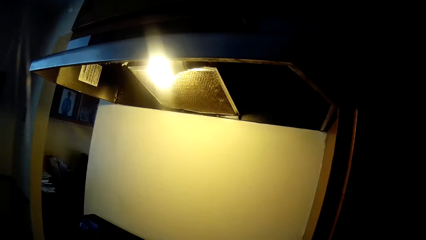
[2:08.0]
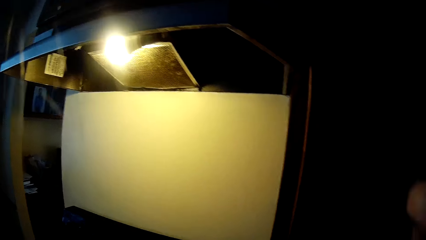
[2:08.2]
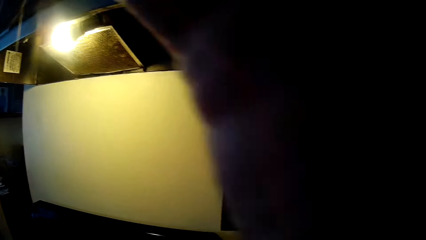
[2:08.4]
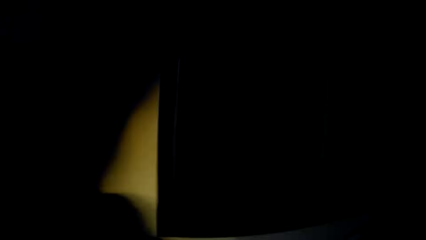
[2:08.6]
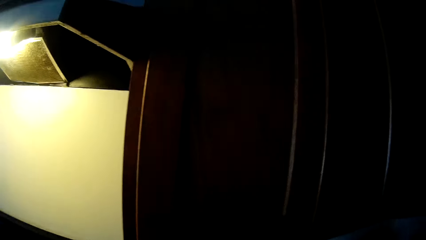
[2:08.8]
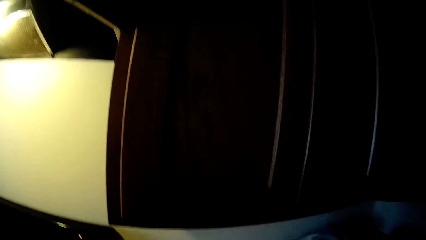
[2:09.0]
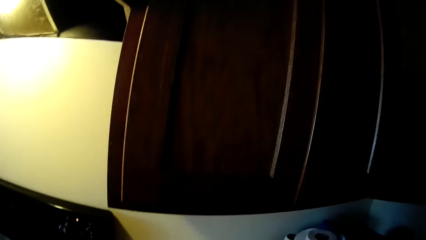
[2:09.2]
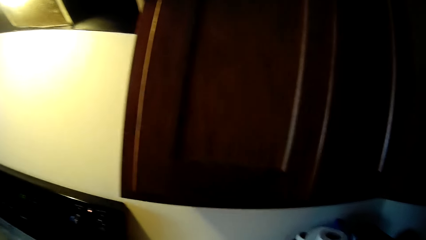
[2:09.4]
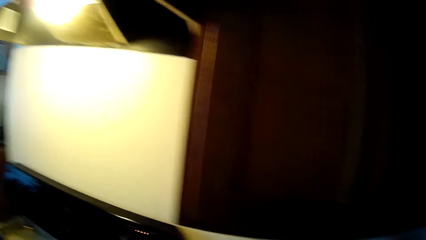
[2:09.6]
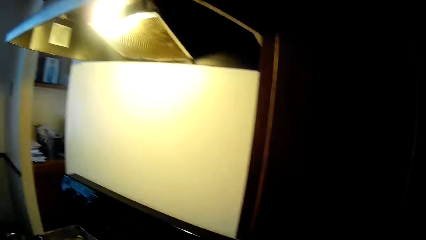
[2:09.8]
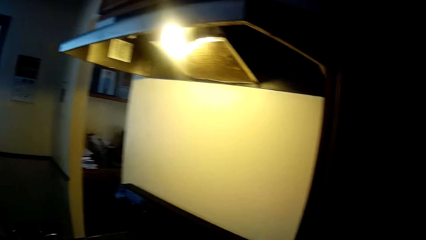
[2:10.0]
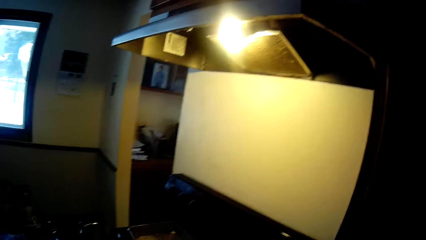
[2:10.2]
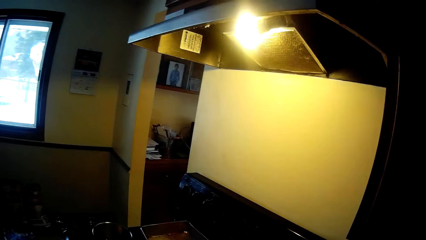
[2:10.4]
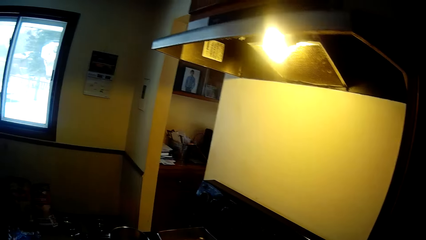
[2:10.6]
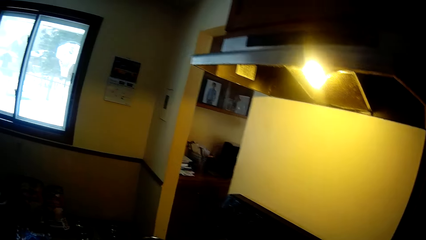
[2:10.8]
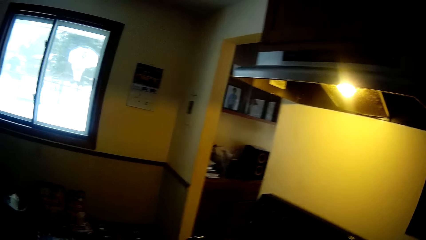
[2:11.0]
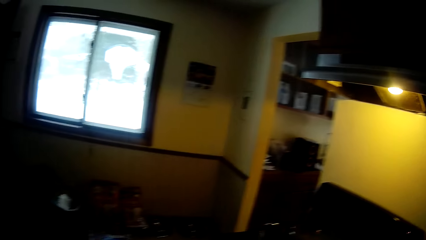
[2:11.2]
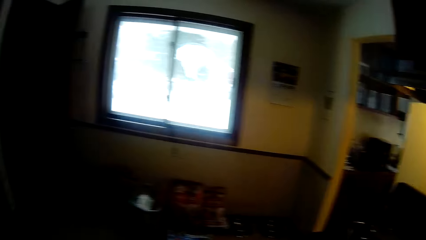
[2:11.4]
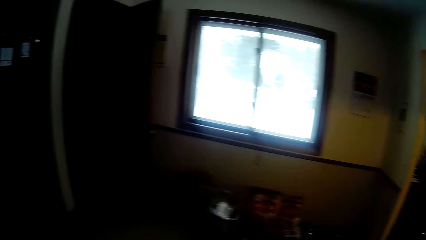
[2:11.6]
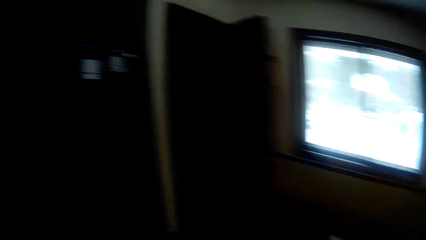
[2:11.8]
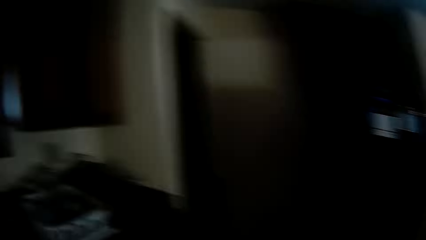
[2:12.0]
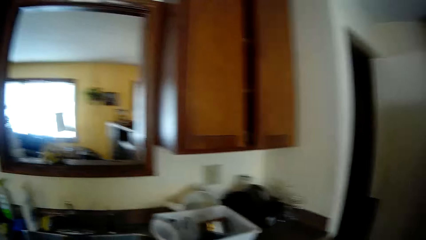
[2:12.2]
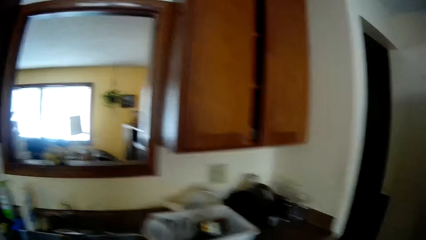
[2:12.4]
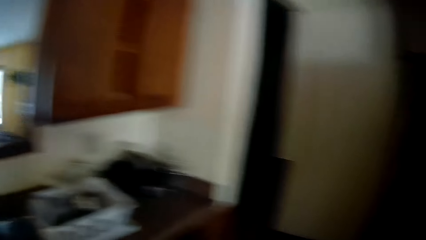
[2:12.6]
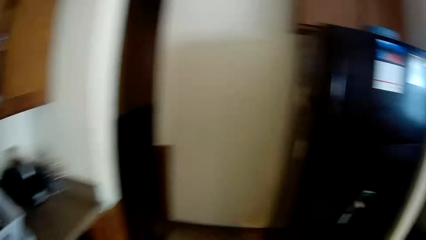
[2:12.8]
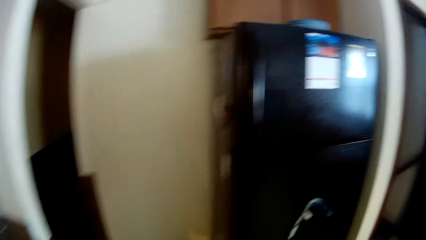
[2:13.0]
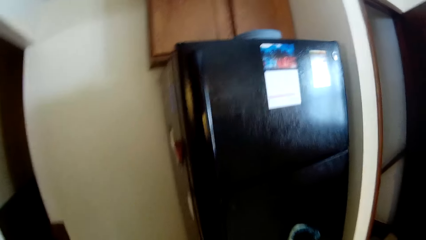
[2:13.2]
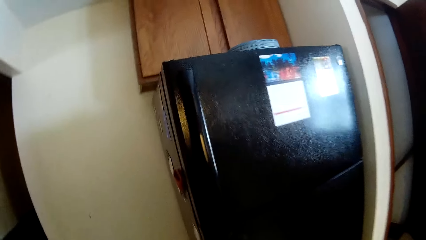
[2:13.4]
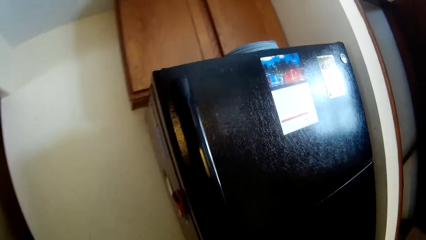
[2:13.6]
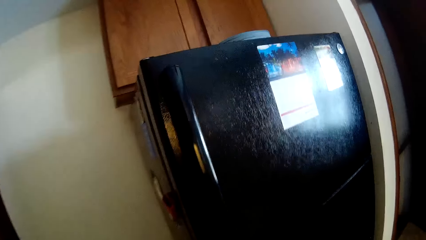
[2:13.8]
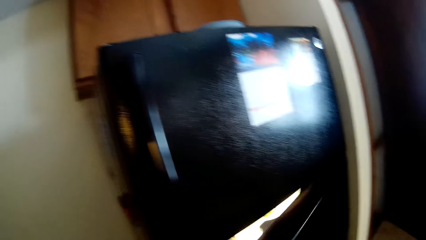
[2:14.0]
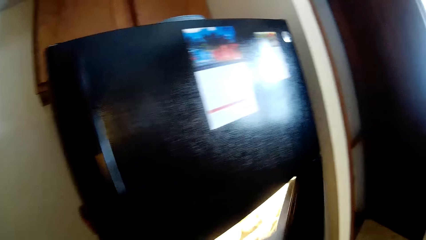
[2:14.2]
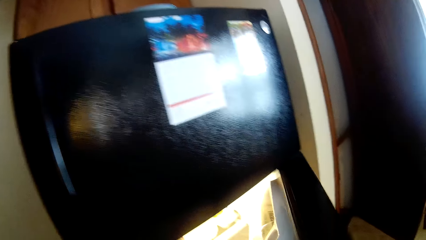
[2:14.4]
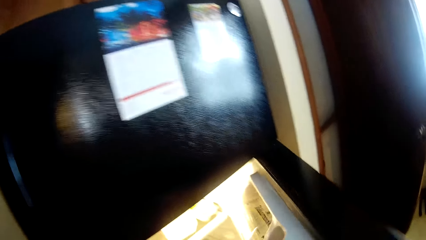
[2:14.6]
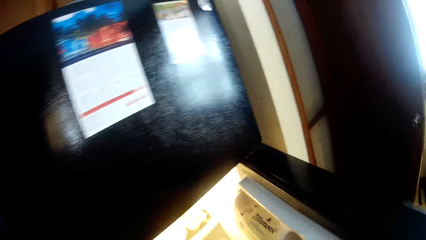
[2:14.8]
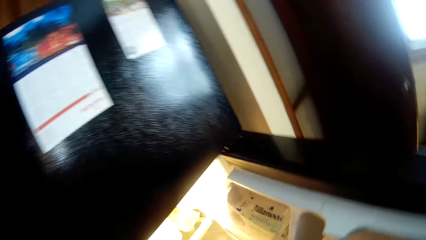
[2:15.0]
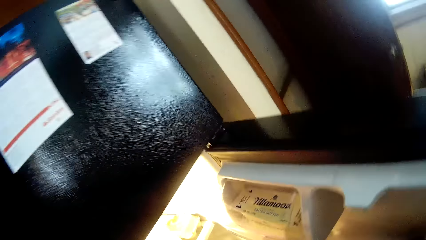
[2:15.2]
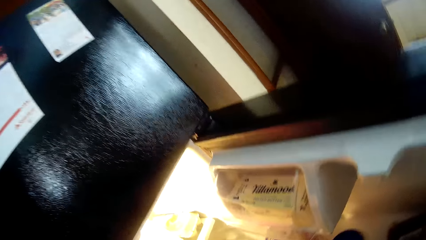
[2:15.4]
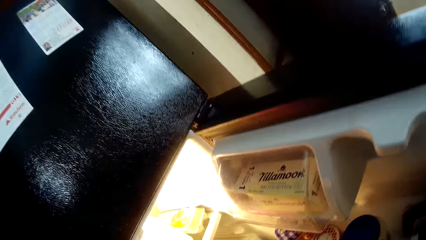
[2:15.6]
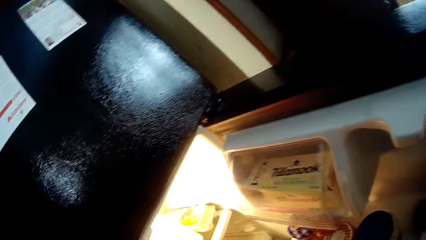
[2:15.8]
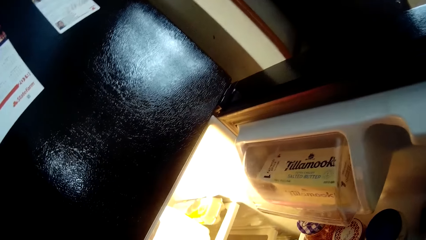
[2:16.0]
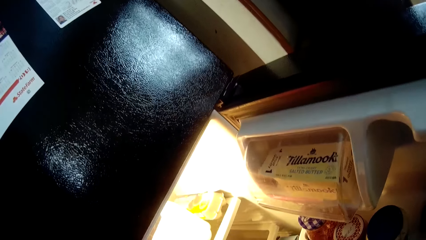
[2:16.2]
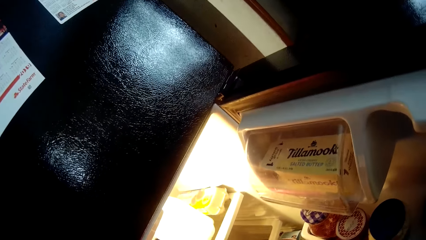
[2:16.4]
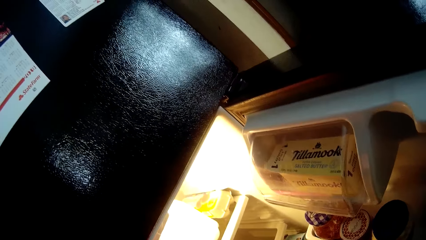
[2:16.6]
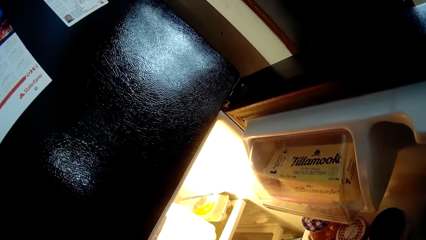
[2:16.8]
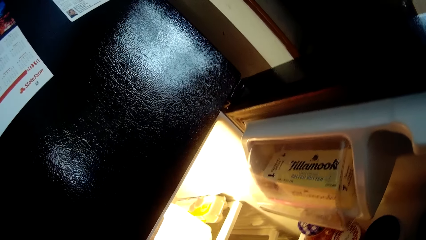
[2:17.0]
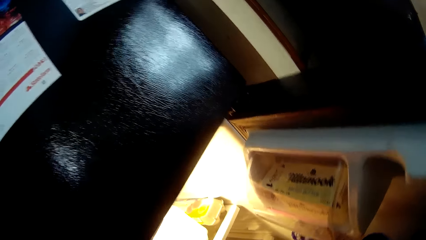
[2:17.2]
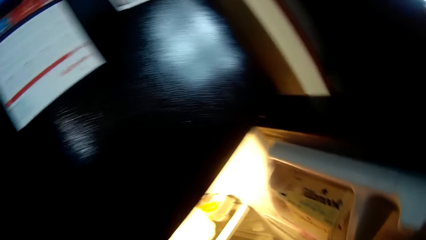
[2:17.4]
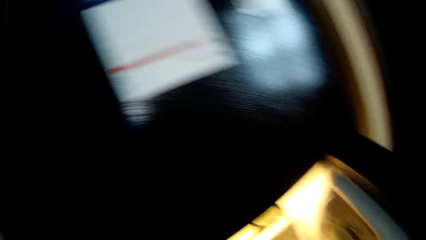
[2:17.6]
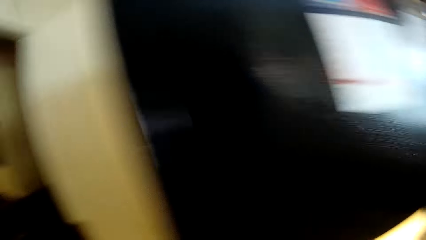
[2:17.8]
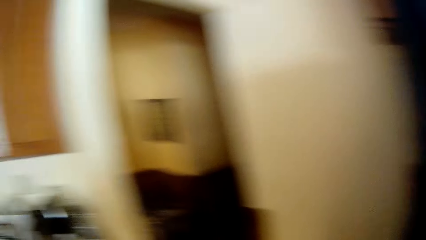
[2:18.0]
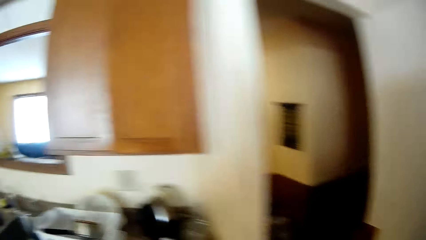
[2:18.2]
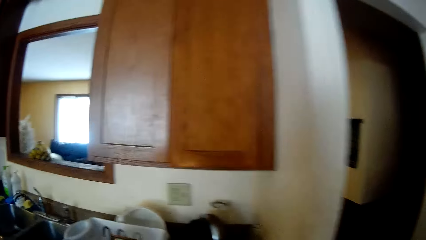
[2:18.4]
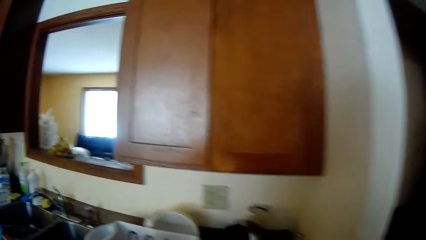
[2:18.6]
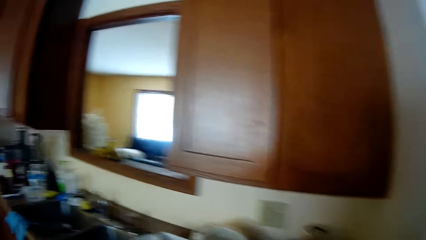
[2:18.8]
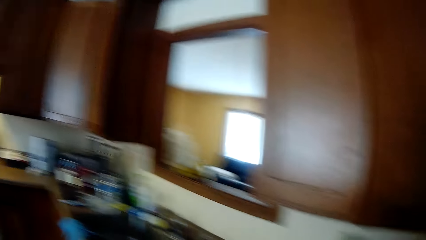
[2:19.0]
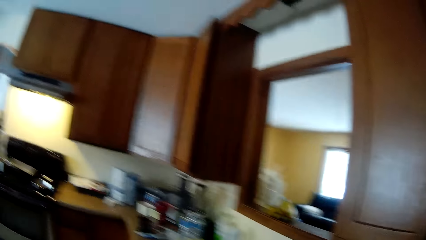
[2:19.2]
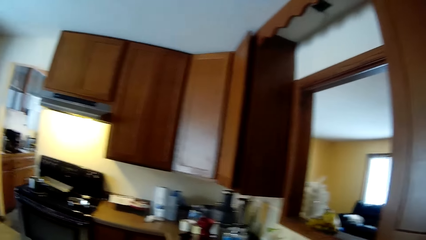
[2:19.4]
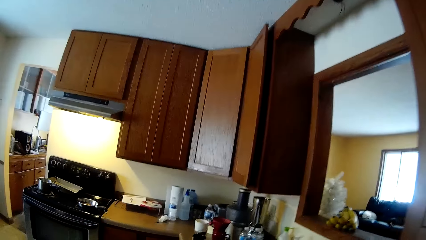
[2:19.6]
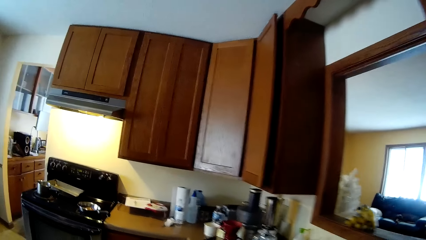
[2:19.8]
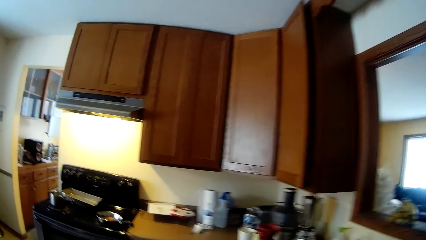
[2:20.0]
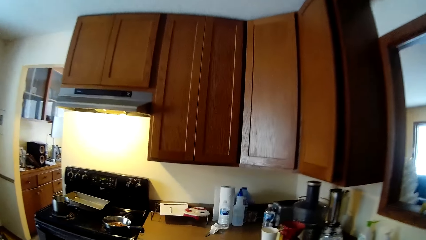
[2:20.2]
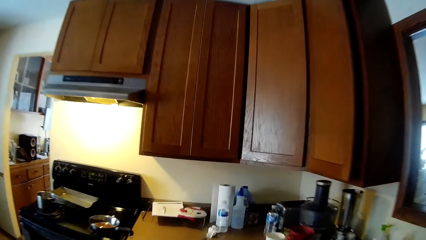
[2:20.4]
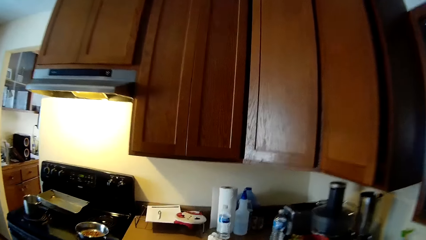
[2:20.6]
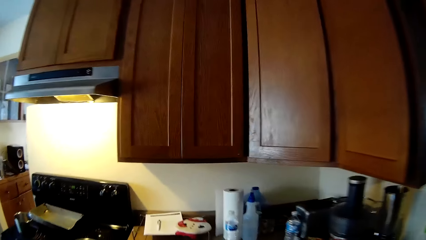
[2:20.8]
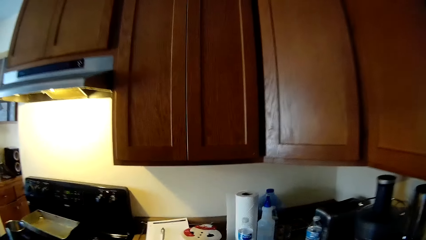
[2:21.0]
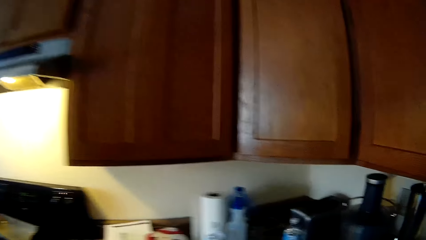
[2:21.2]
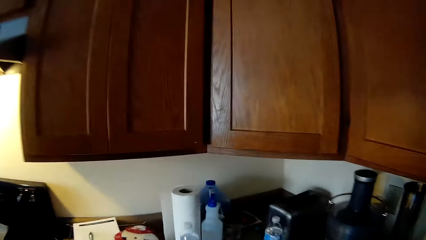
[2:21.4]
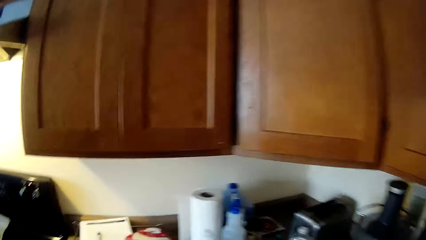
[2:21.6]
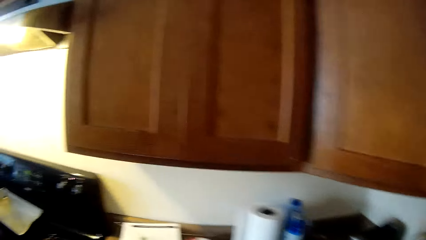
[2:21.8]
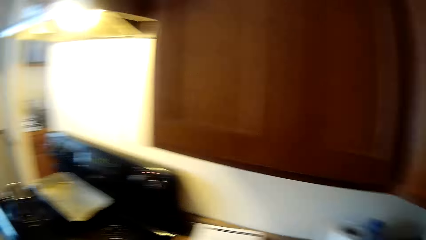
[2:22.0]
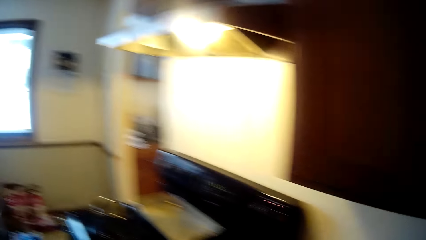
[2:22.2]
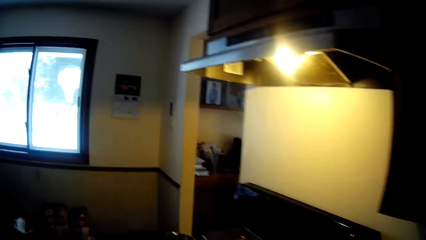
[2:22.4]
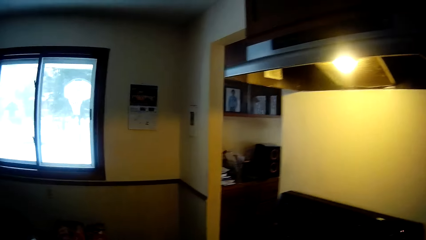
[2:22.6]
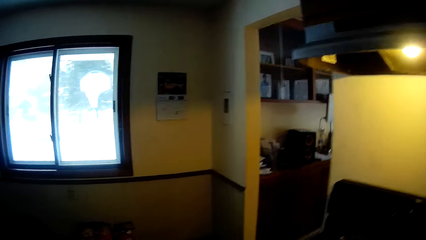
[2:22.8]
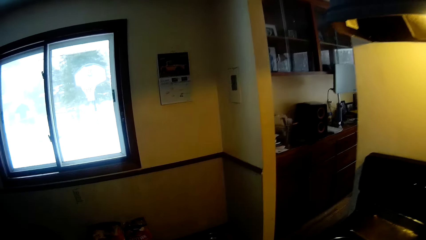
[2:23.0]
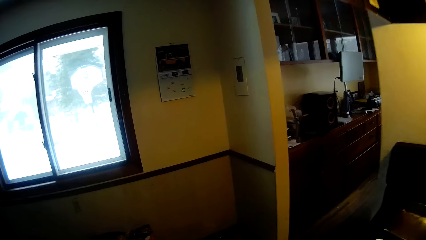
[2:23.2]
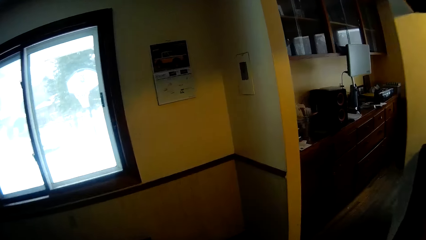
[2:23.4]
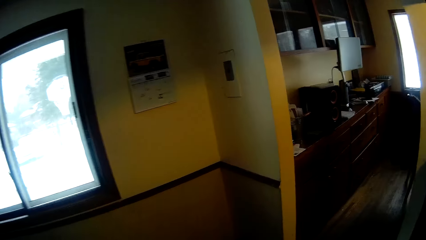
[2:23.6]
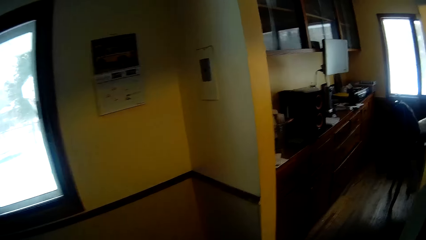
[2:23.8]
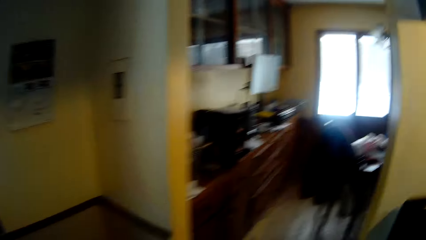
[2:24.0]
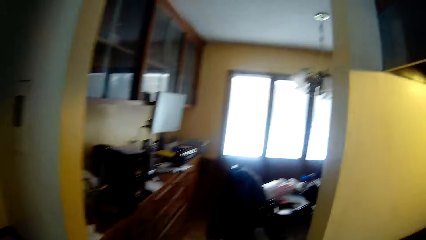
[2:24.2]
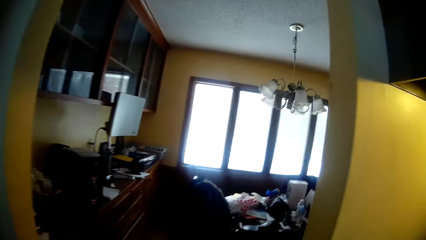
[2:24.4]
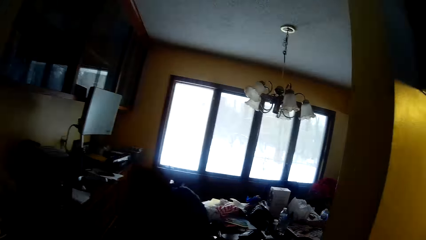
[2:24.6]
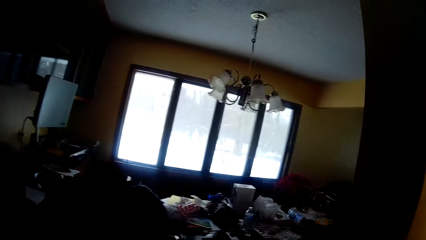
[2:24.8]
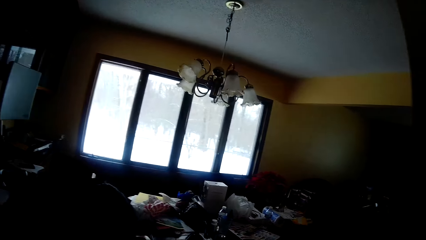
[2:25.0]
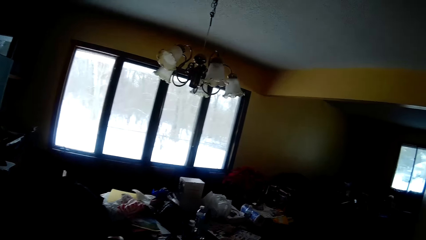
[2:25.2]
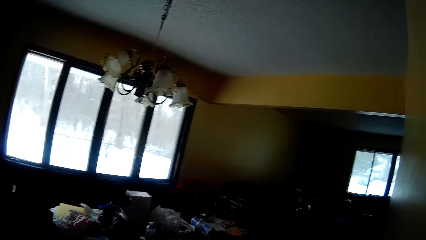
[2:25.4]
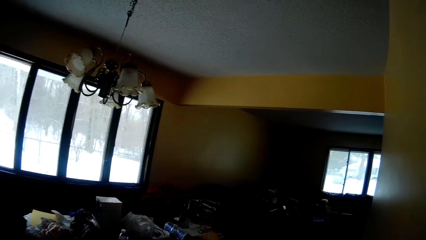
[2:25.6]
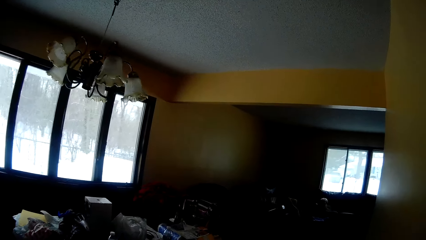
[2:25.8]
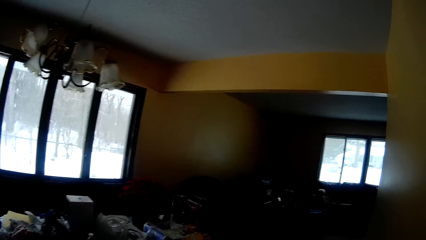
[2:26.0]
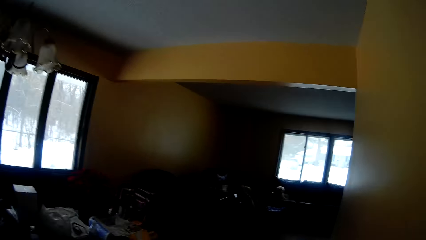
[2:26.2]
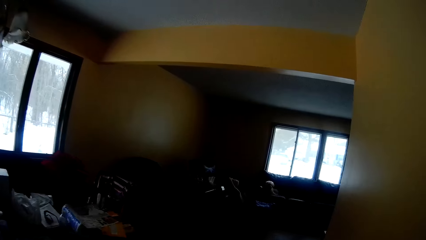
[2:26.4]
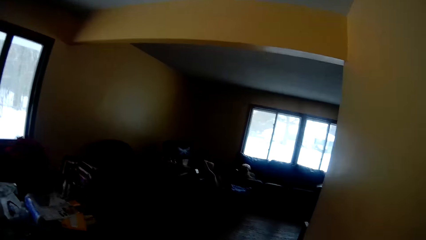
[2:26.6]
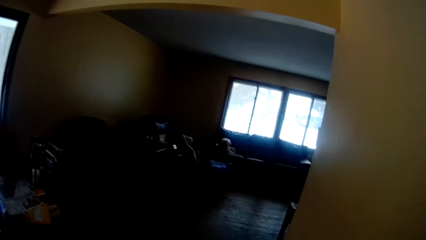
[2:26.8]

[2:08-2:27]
The camera wearer moves towards a white plate rack on the kitchen worktop. She moves towards the refrigerator. She opens the refrigerator with her right hand. She closes the refrigerator. She walks around. She moves towards the cooker. She enters into a living room.
